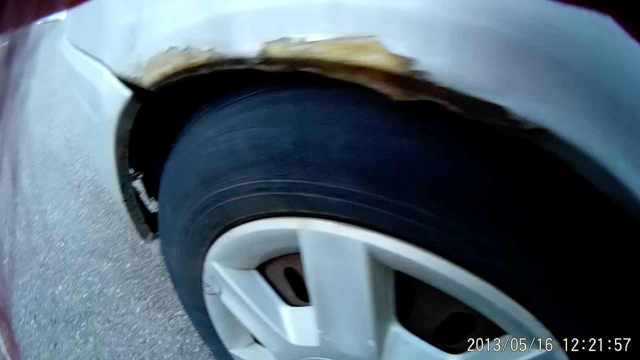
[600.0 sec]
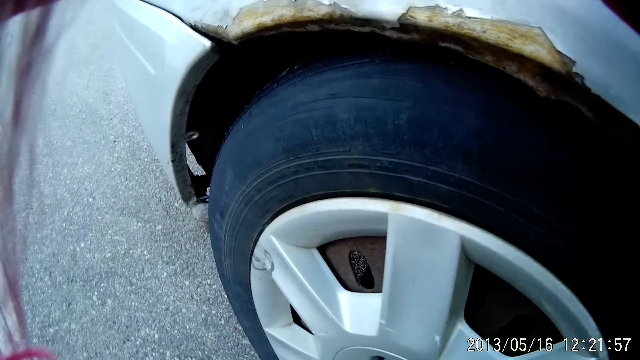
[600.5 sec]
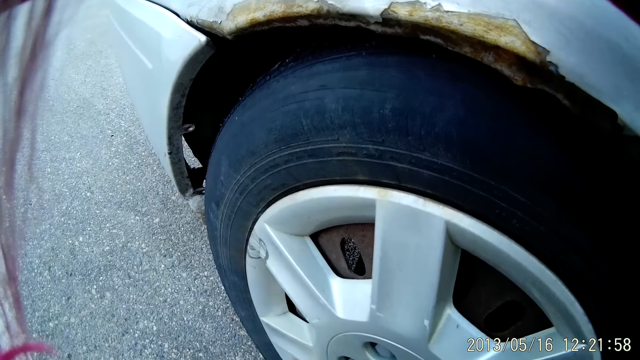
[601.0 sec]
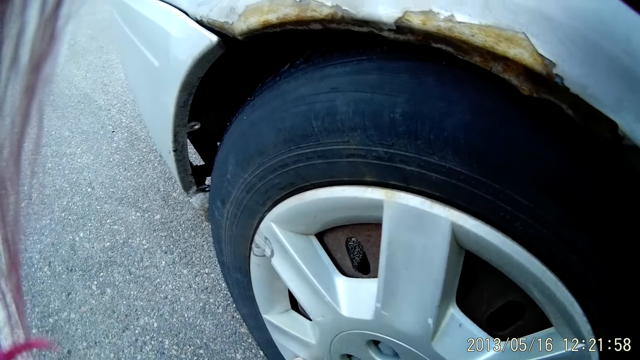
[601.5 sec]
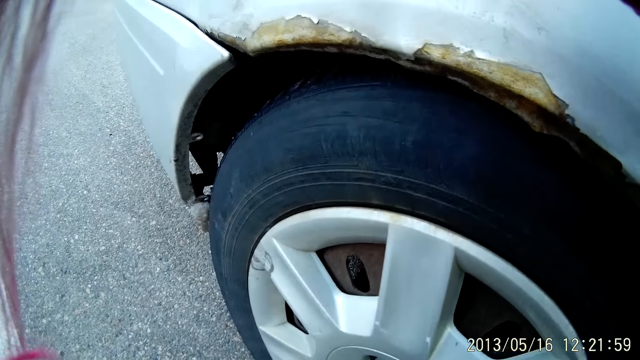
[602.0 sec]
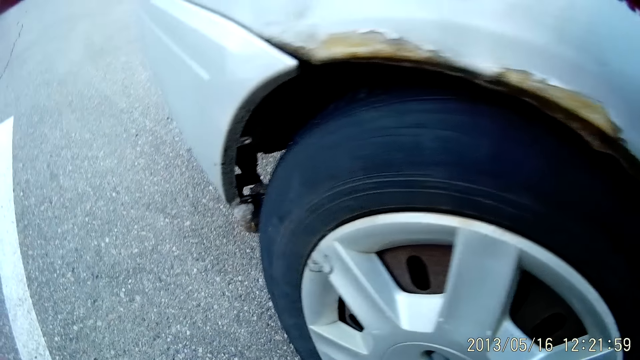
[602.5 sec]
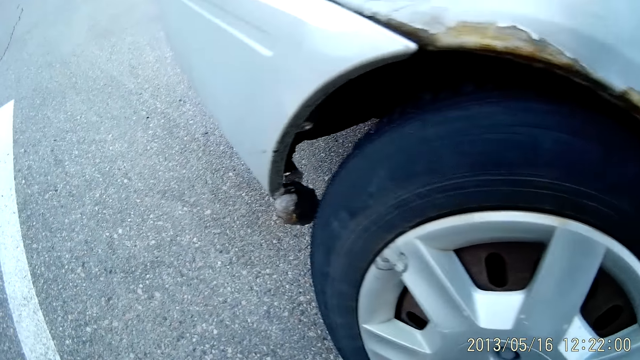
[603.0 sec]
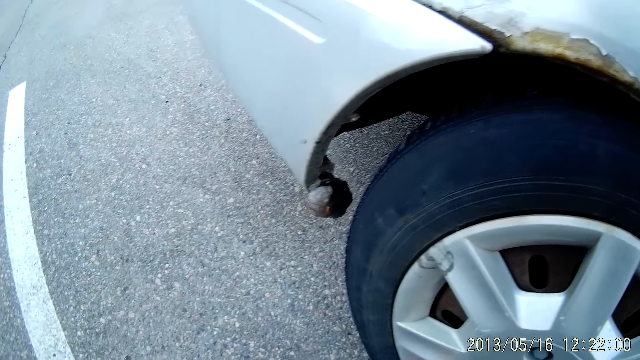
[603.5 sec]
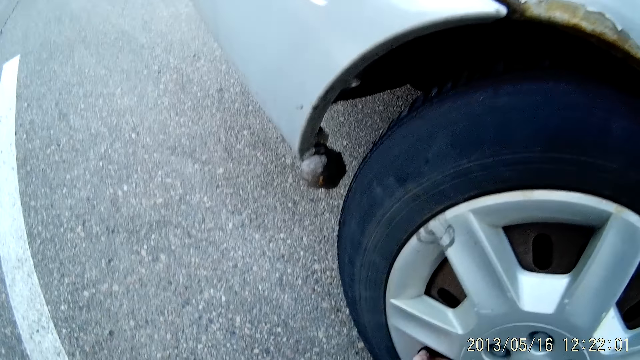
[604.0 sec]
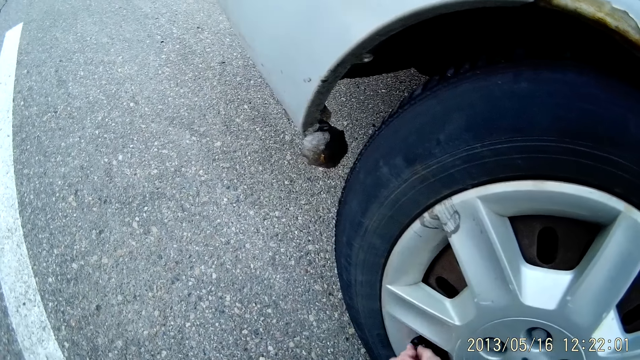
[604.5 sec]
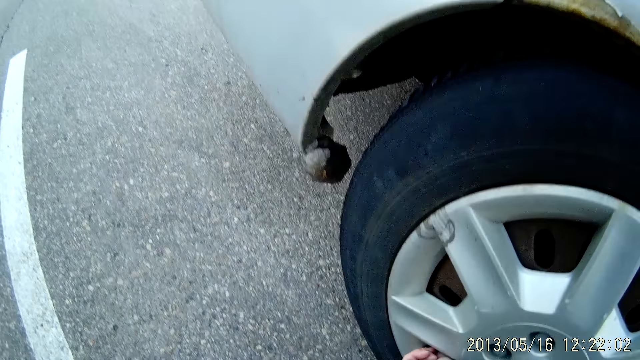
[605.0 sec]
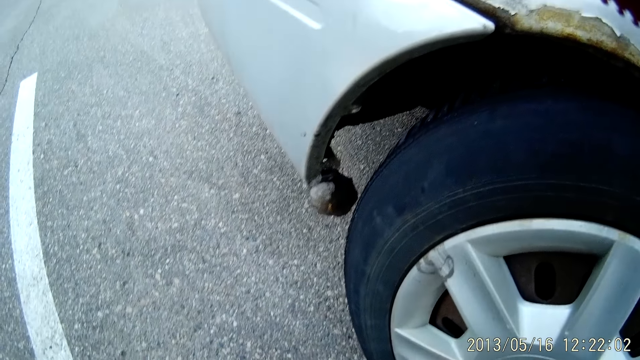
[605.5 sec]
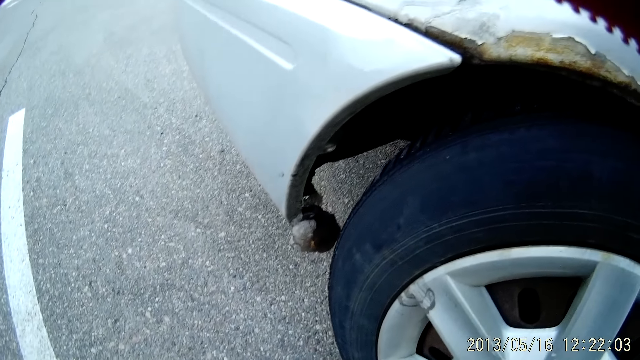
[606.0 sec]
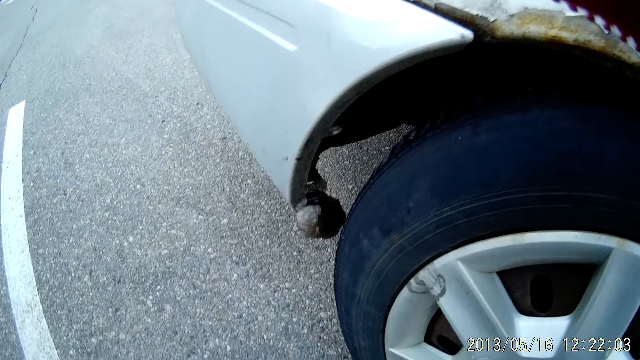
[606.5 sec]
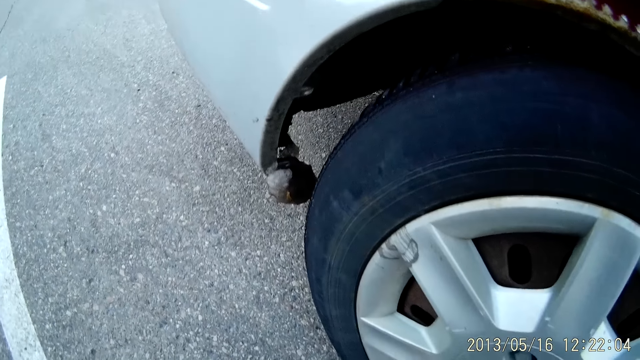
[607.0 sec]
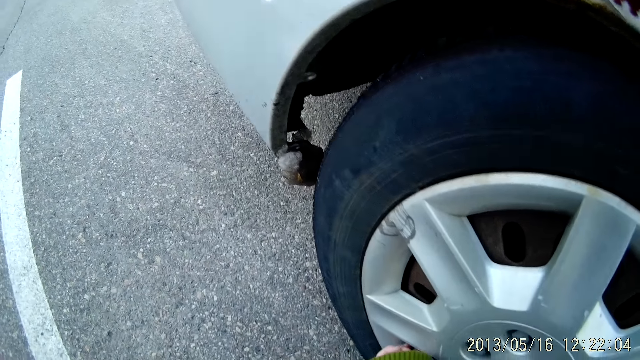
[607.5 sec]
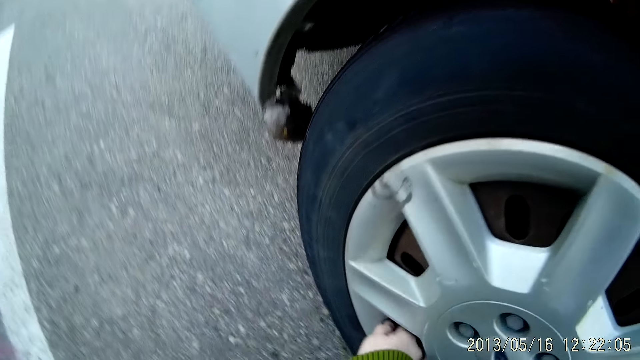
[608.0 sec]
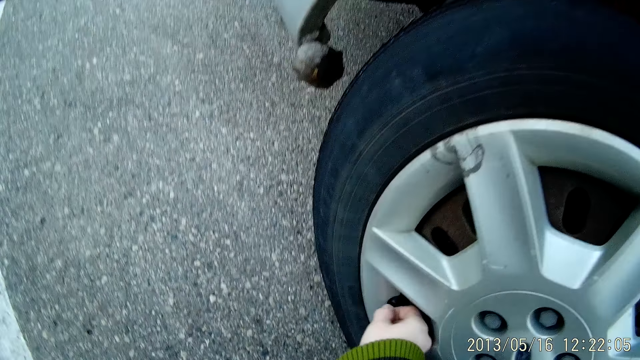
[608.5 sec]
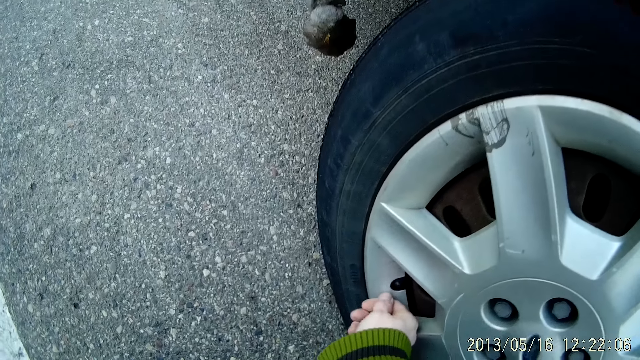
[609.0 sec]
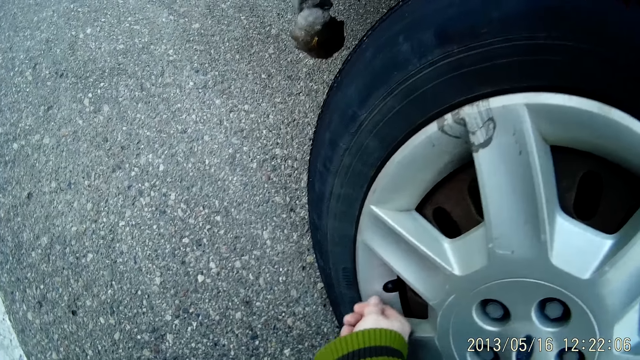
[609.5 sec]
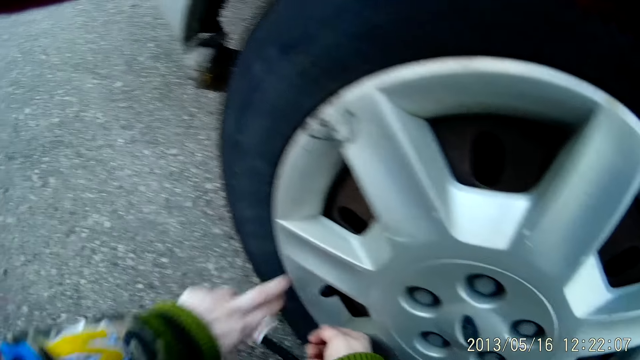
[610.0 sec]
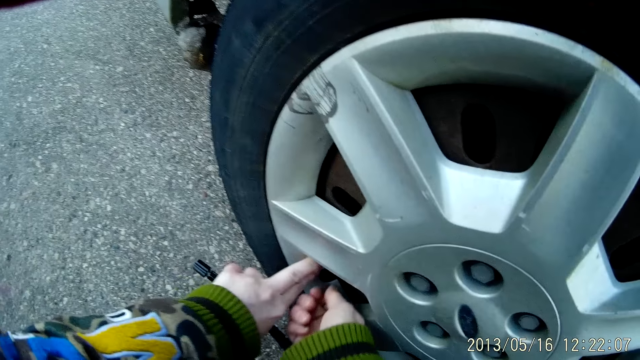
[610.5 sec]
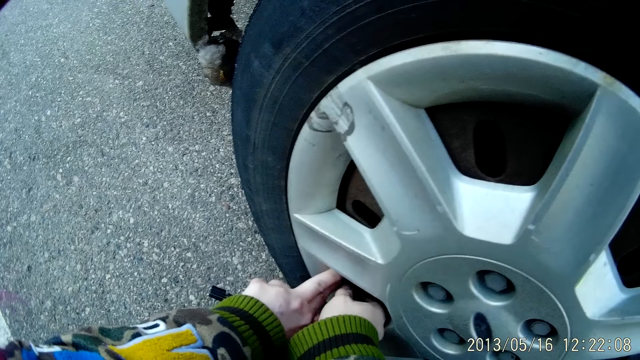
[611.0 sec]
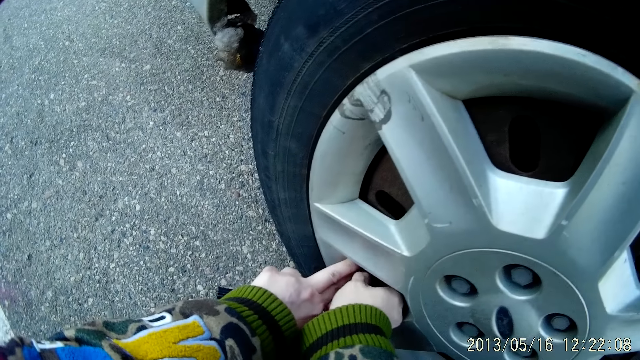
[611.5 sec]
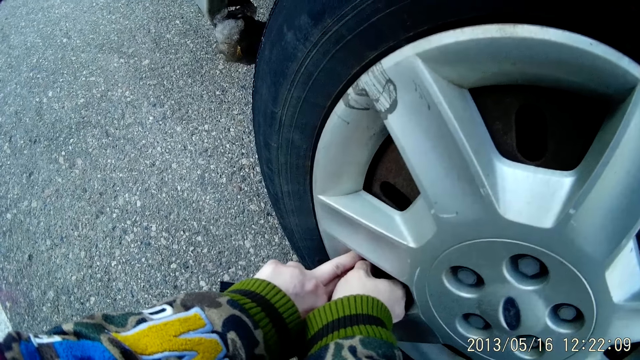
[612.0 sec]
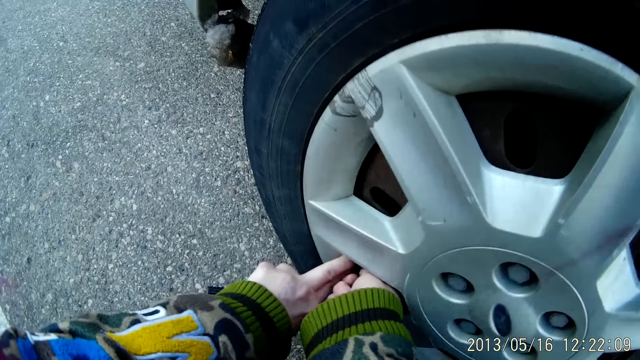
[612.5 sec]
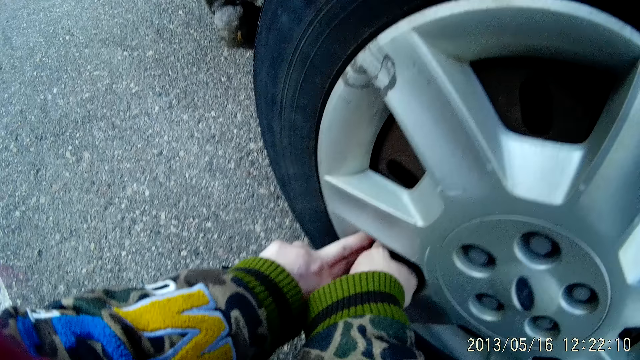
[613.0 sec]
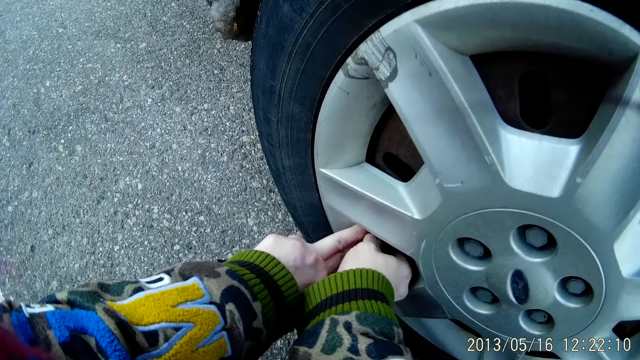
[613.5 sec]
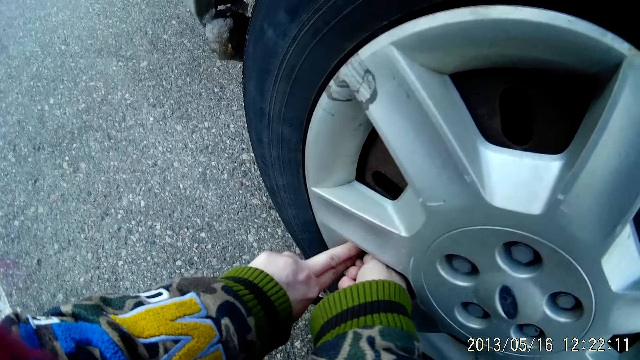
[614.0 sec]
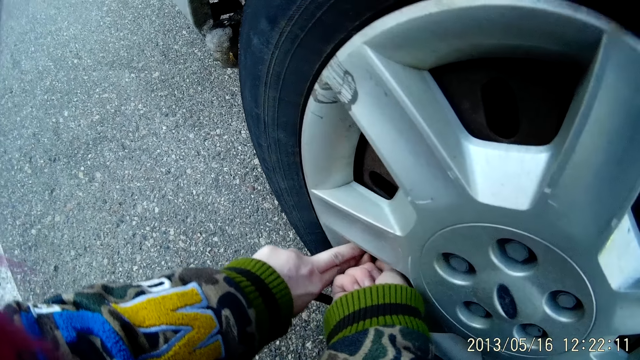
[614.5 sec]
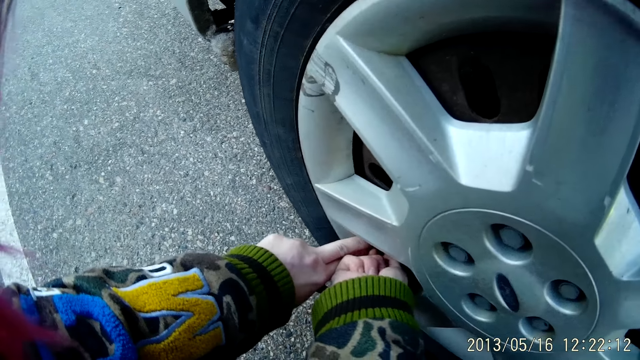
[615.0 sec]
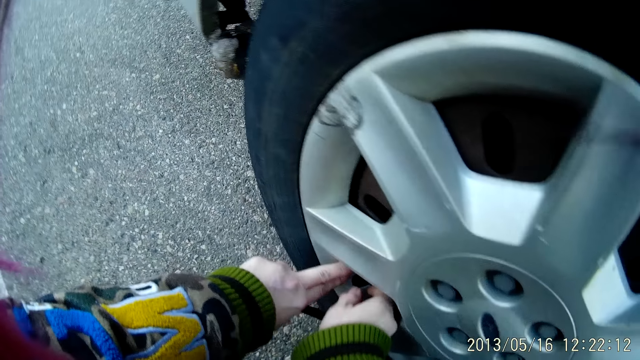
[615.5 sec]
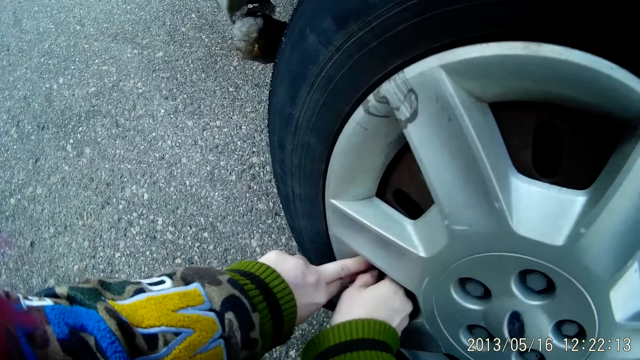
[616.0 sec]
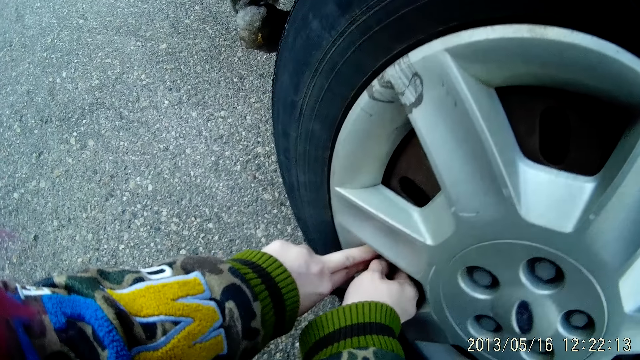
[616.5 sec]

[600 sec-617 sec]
The camera wearer does something. She fixes the bolt with a hand. She touches the rim of the tire with her left hand. She fixes something with both hands.

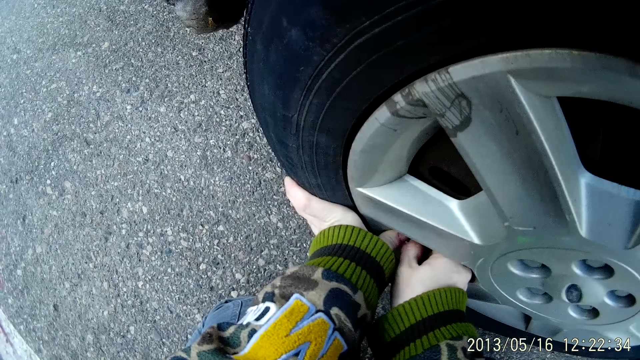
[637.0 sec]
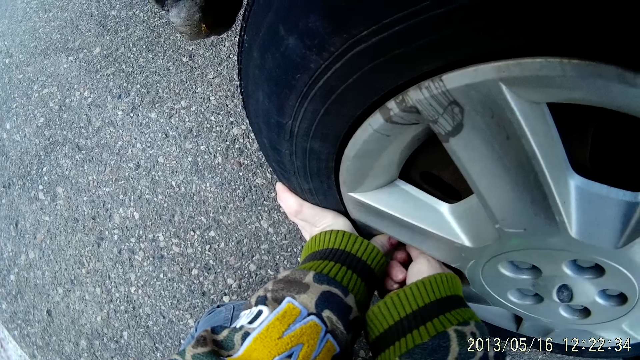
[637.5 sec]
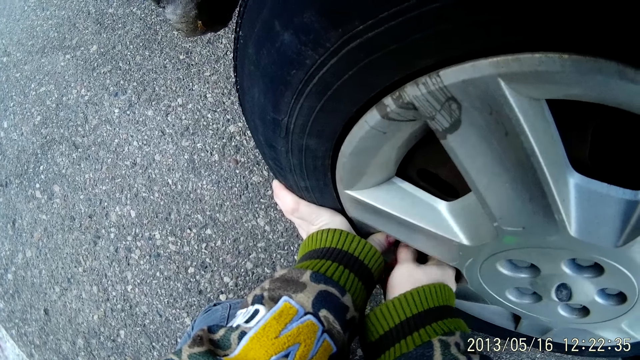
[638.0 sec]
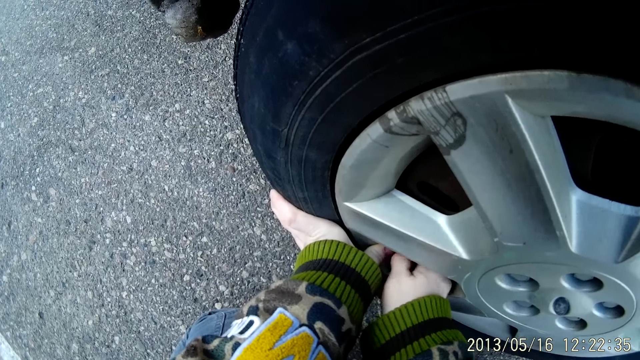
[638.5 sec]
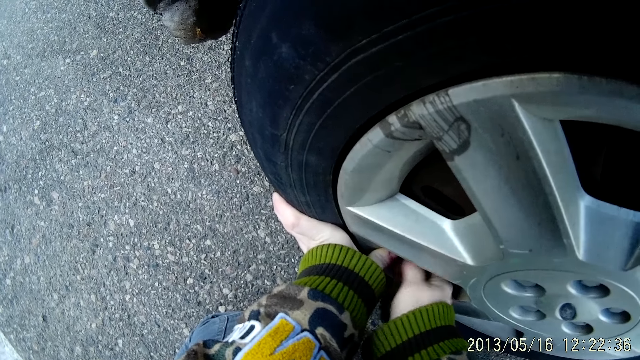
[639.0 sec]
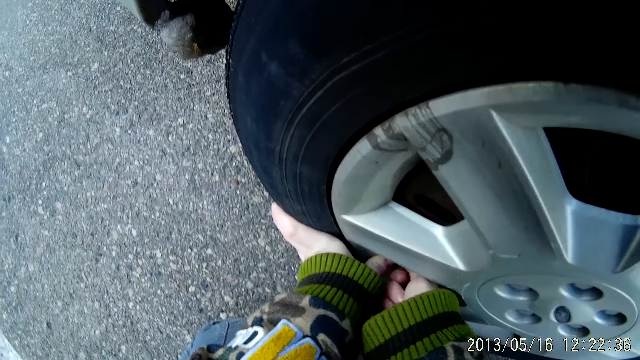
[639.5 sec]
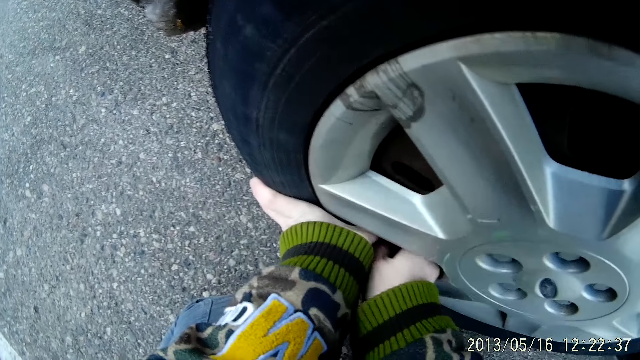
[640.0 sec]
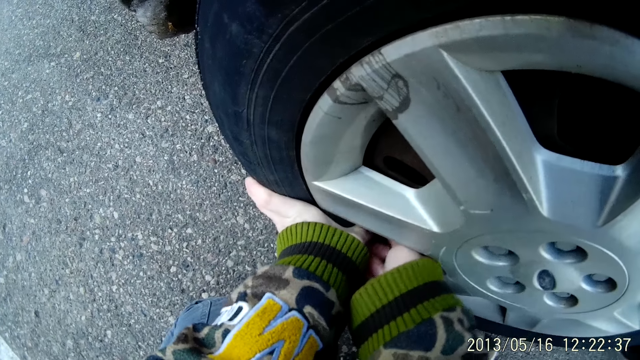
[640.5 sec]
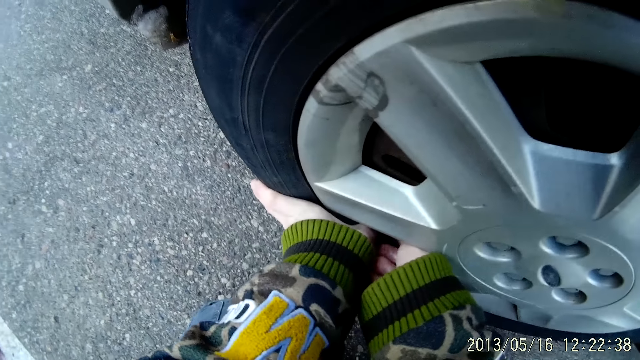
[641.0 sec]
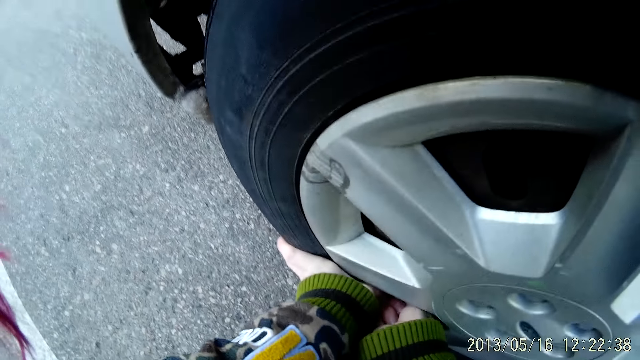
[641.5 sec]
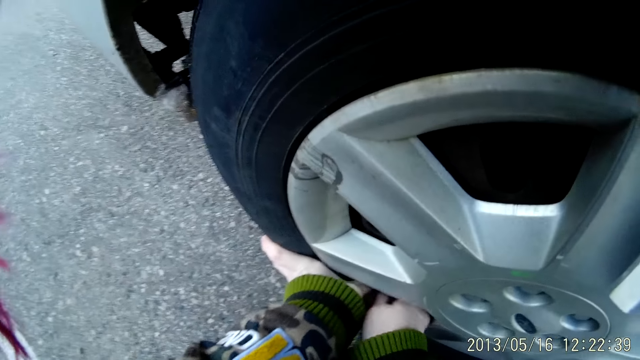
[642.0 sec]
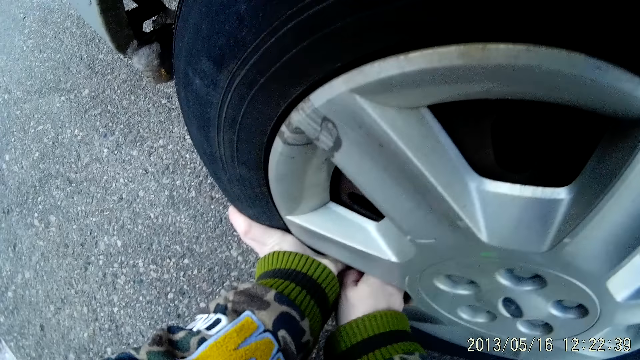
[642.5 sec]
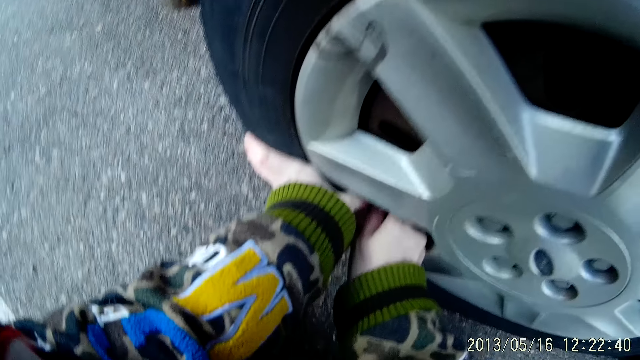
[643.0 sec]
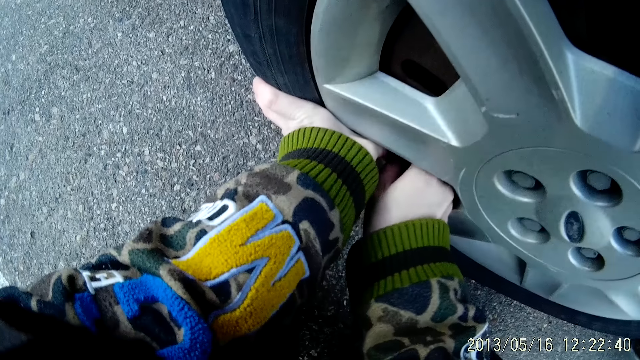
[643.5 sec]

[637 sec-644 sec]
The camera wearer fixes something with the right hand.
